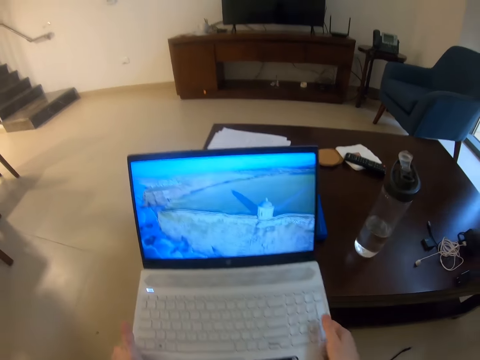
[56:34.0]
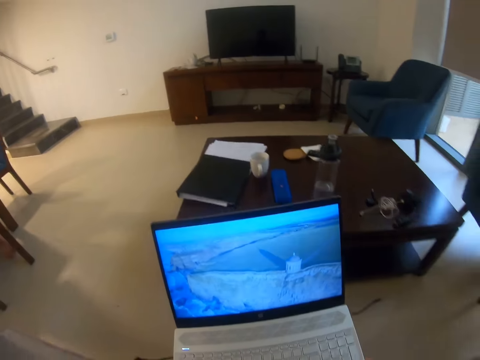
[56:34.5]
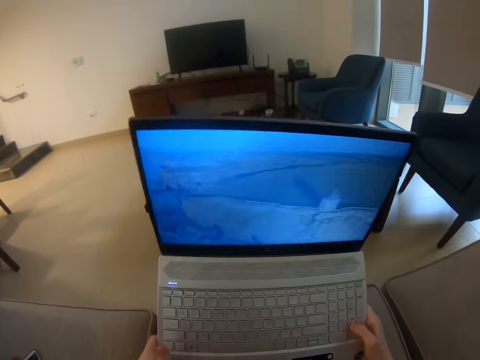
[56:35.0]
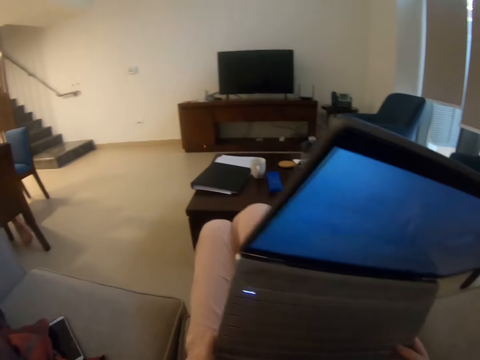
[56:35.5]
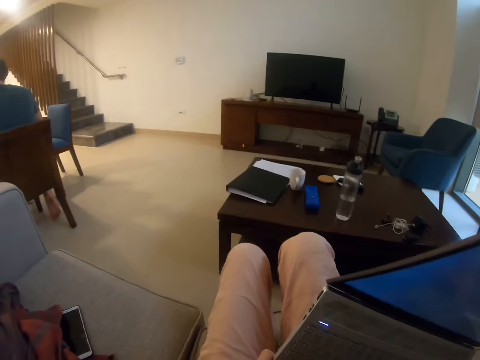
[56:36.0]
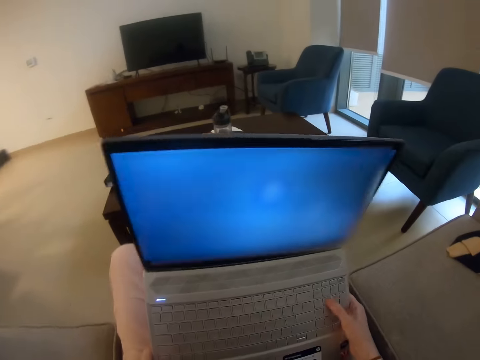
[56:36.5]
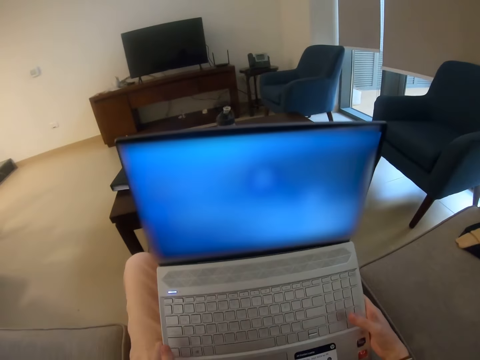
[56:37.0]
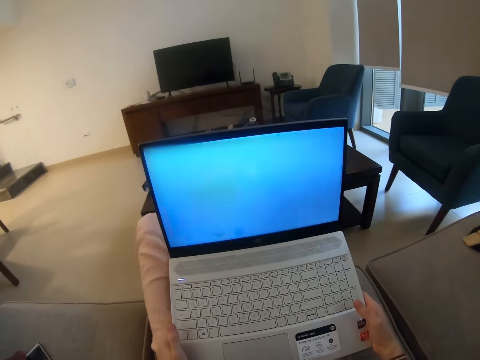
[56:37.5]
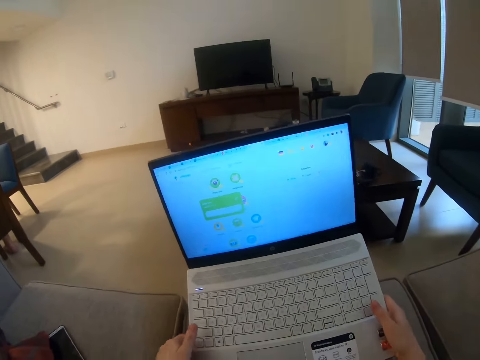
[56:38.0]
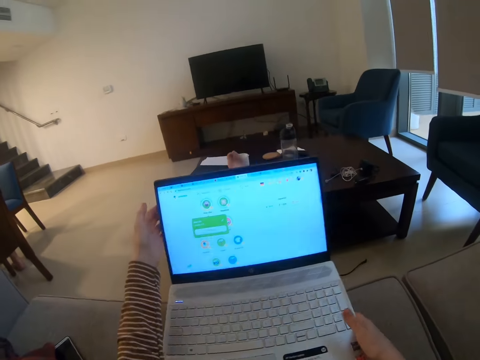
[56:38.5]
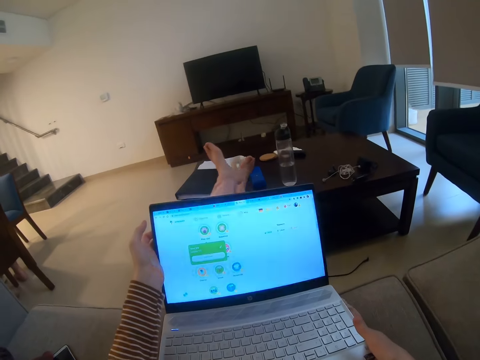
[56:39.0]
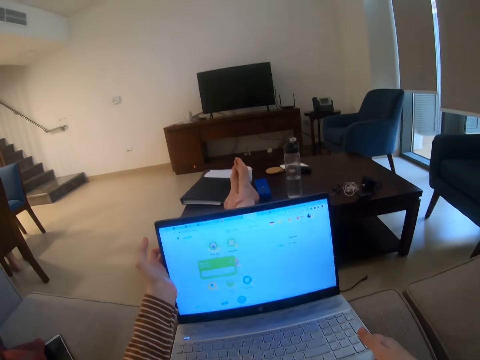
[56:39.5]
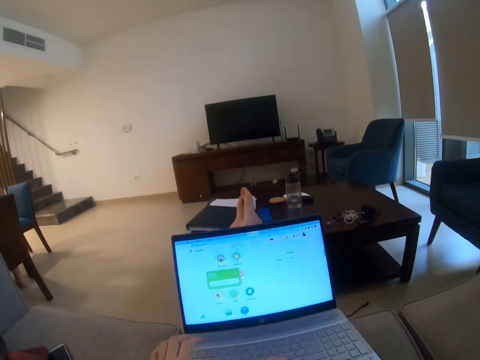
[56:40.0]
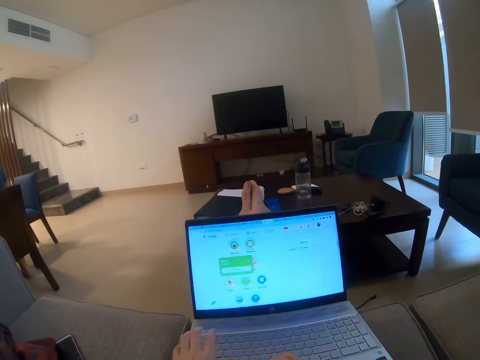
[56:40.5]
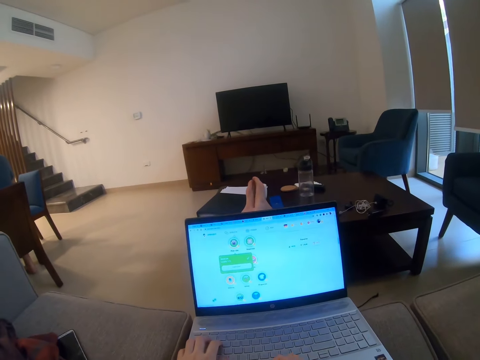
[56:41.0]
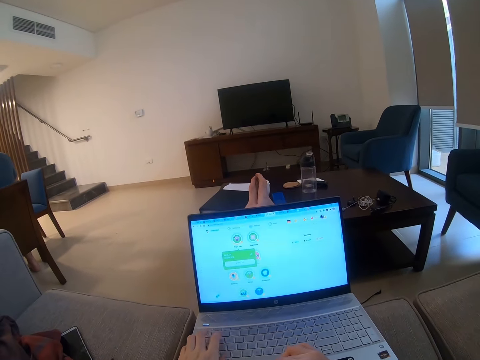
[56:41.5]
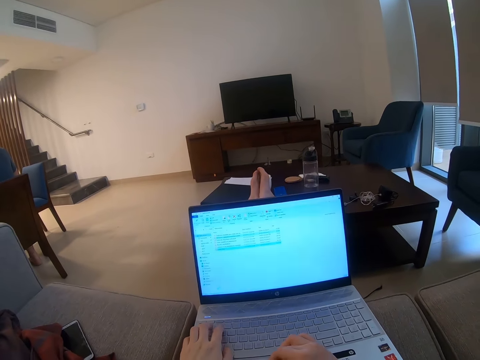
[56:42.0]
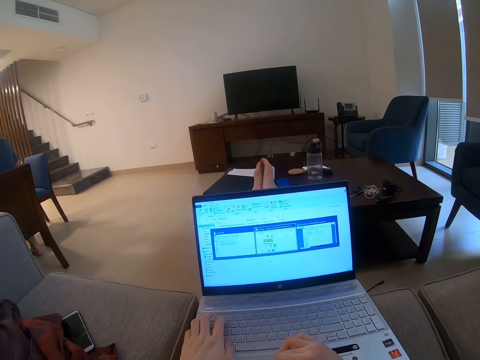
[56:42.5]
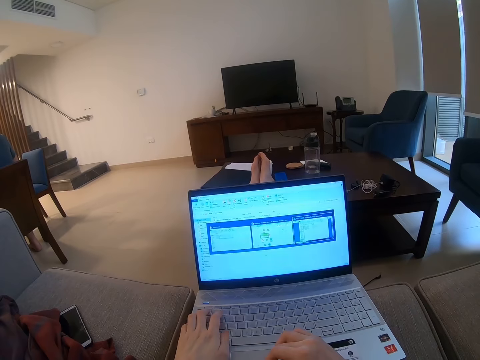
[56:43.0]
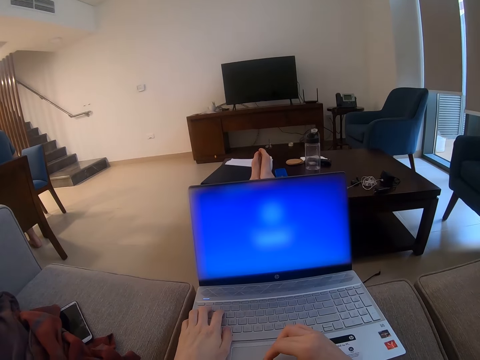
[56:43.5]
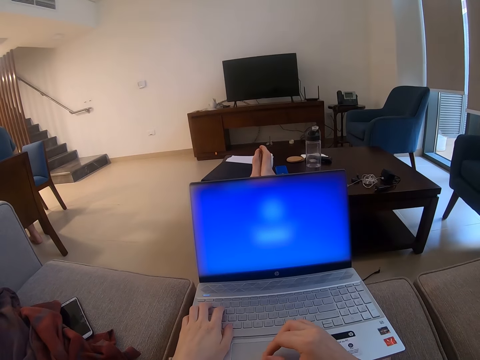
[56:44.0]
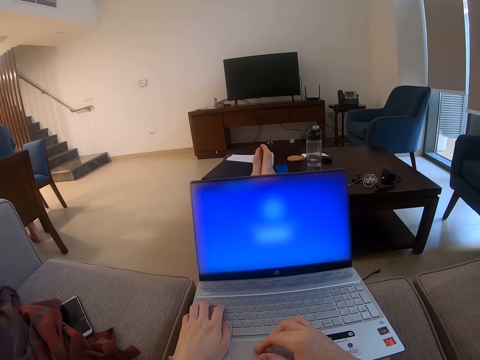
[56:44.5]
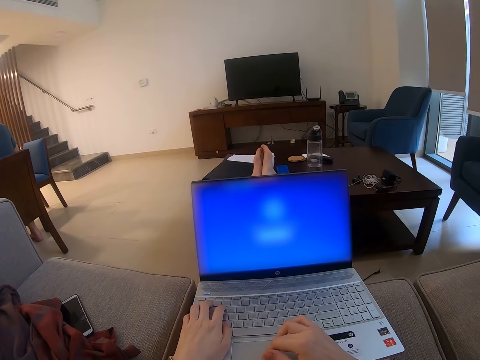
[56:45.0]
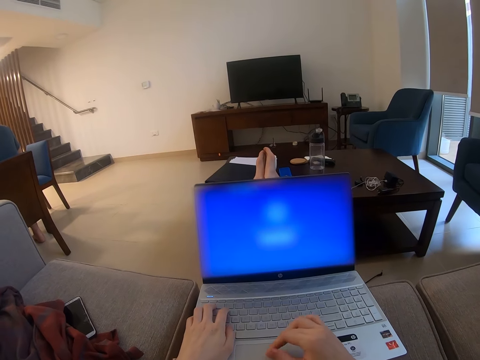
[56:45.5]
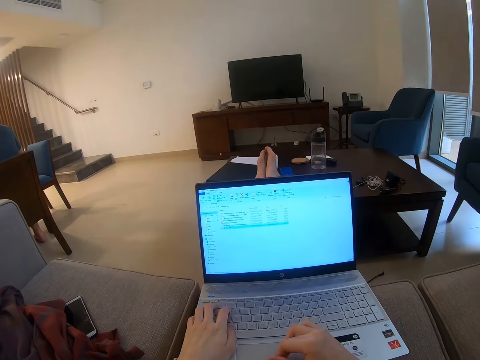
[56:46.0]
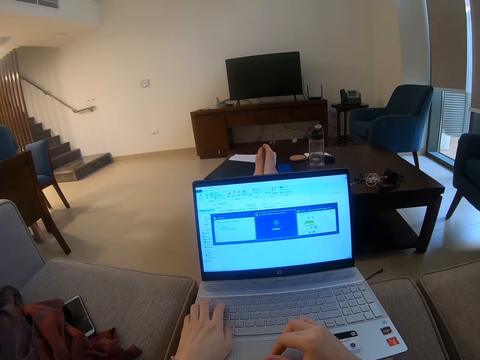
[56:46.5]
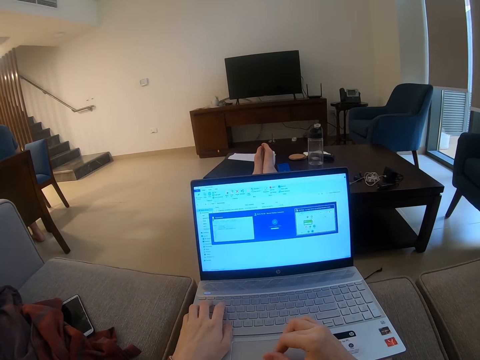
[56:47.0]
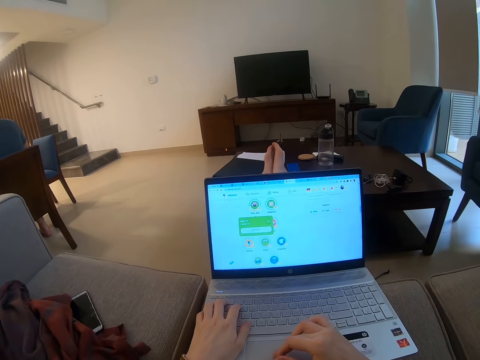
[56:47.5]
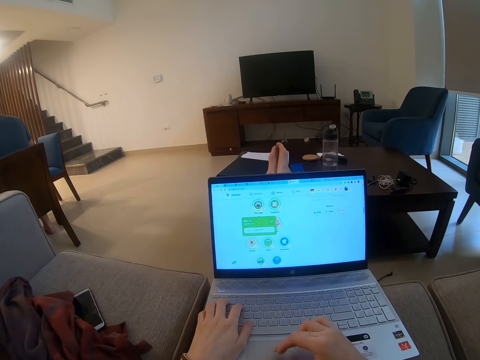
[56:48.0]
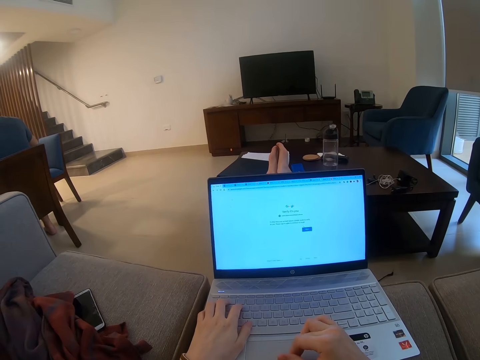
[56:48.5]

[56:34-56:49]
The camera wearer picks up the laptop. They put the laptop on the lap. They put the feet up on the table. They work on the laptop. They operate the laptop.

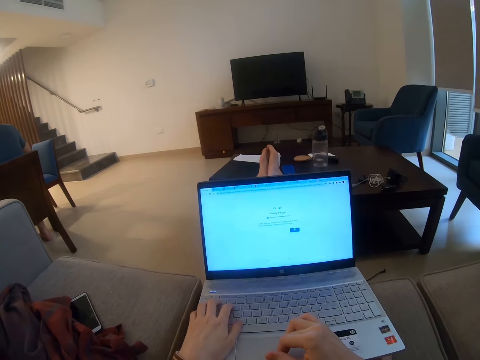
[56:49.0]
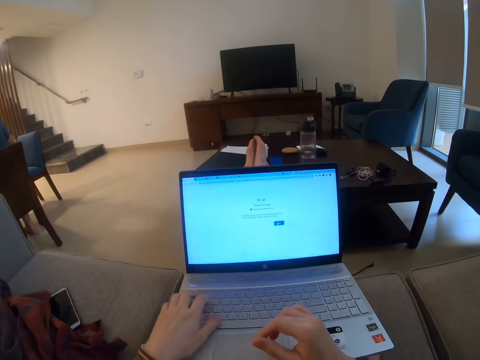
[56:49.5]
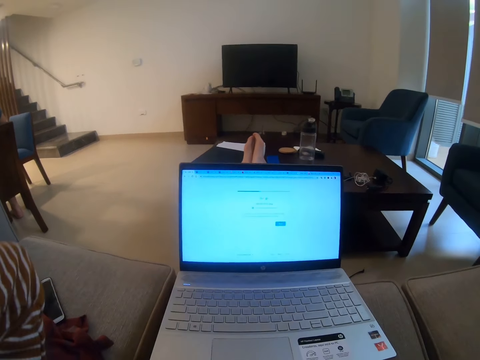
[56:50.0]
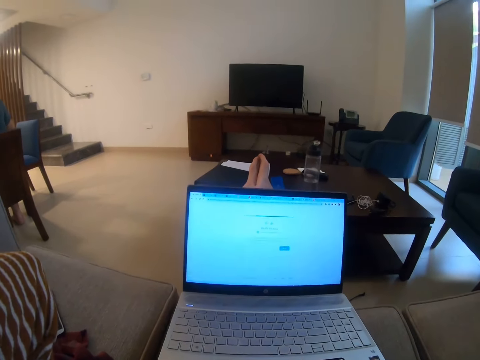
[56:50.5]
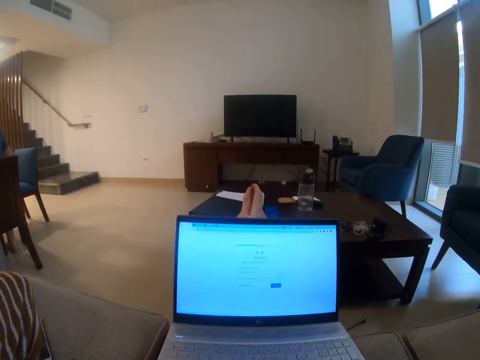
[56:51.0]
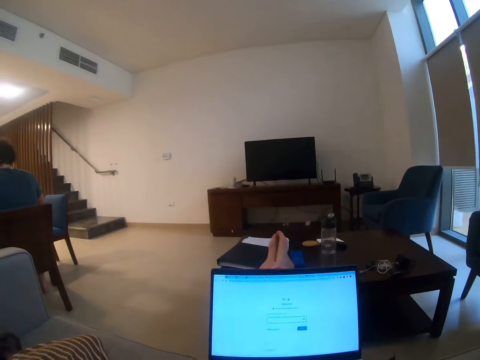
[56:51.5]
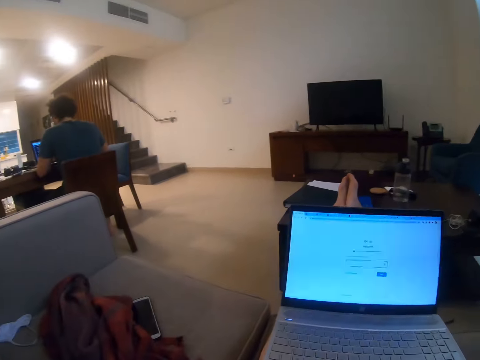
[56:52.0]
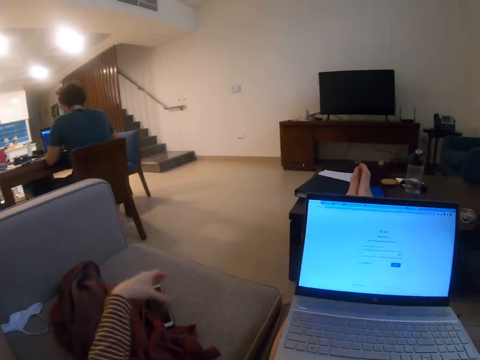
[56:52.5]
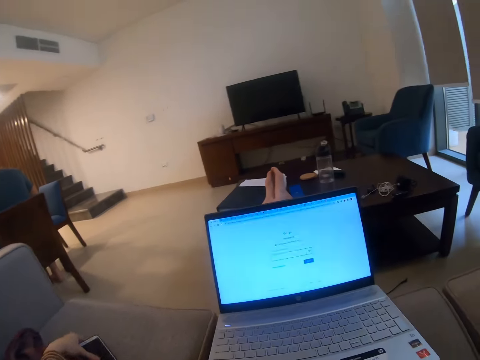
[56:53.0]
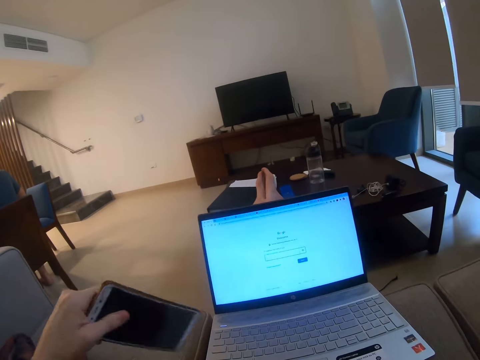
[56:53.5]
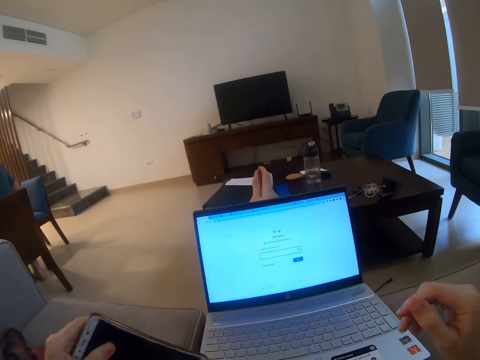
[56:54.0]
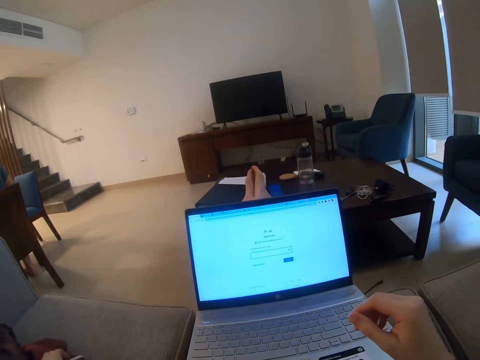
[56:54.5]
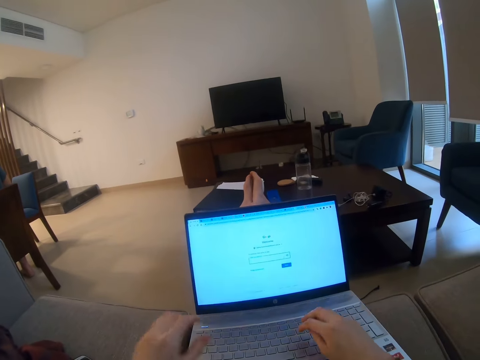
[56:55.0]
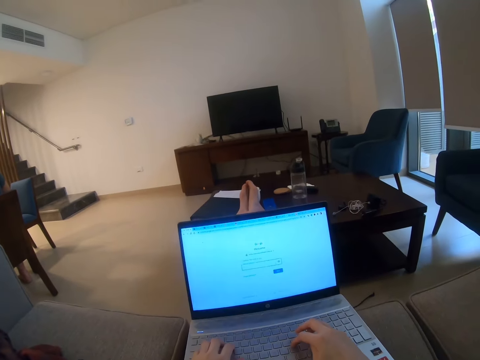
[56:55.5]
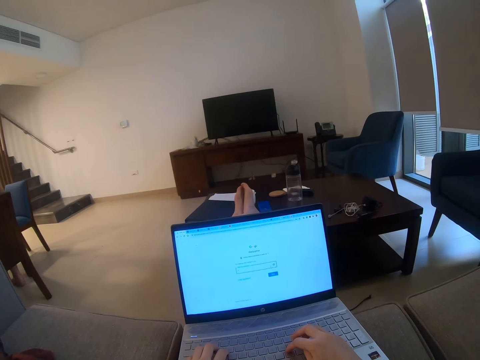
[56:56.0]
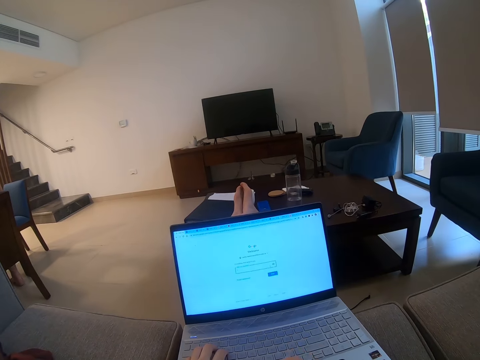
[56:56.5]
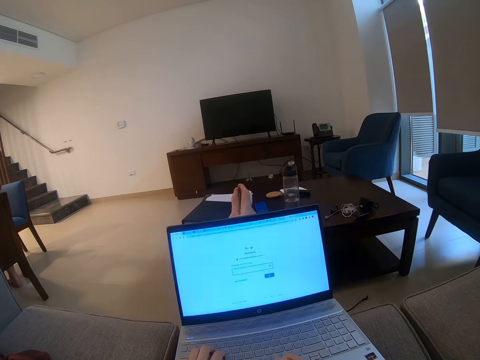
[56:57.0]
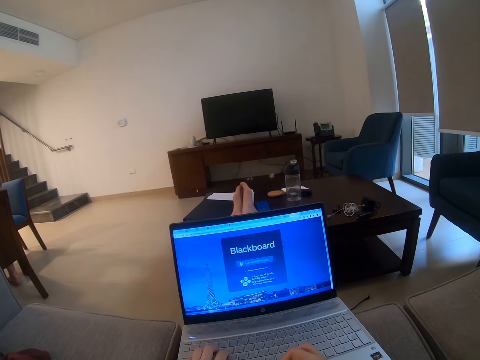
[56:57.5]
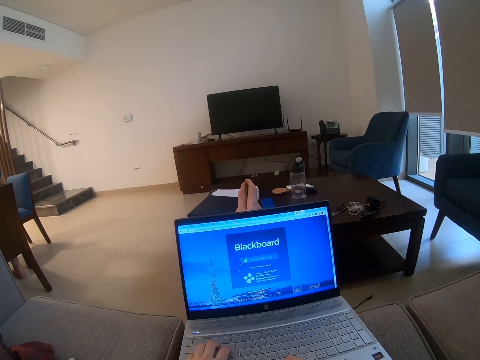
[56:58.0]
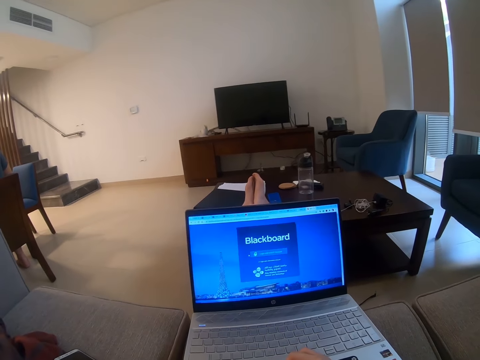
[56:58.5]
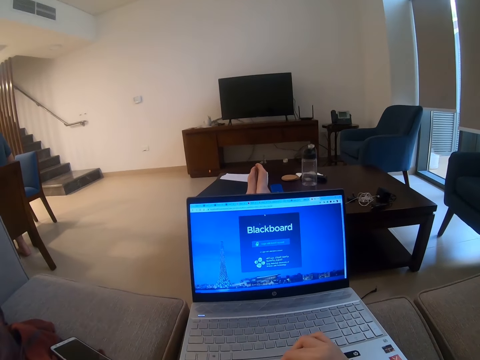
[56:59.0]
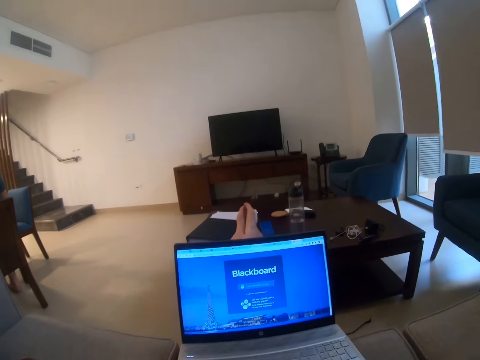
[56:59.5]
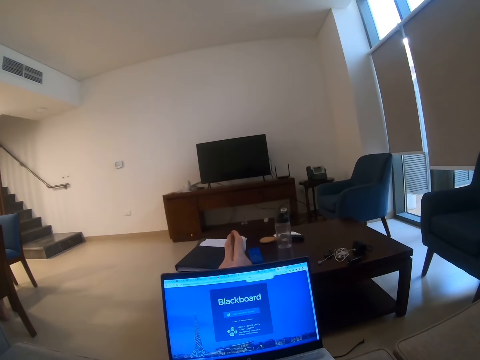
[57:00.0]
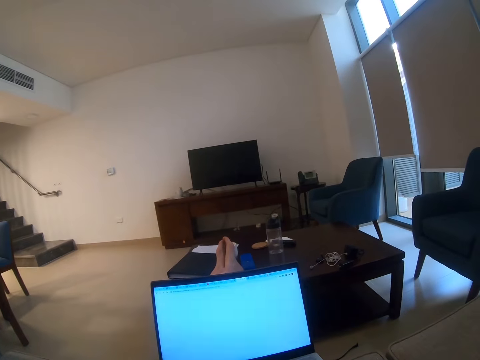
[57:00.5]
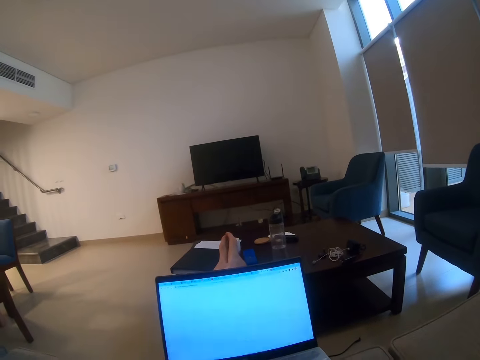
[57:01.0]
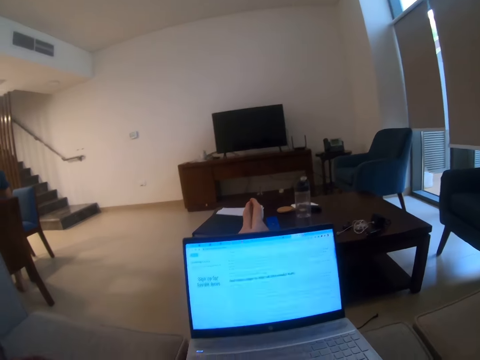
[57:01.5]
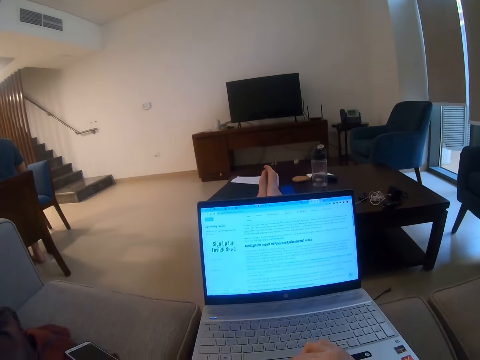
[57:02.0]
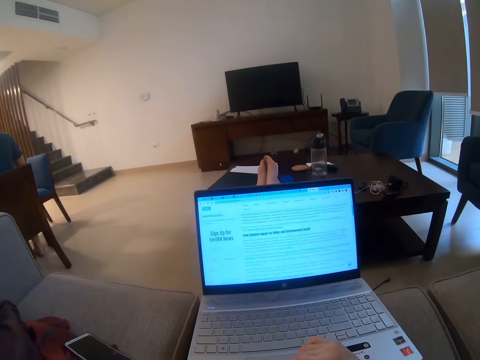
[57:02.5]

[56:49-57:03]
The camera wearer stares at the laptop. They grab the phone. They put the phone down. They work on the laptop.
